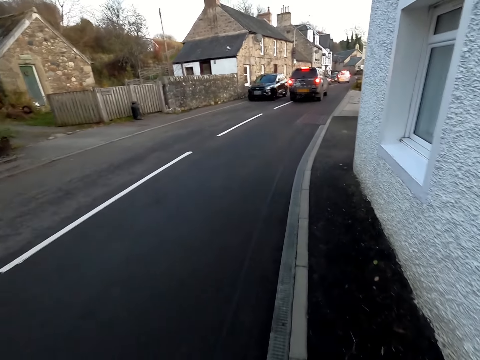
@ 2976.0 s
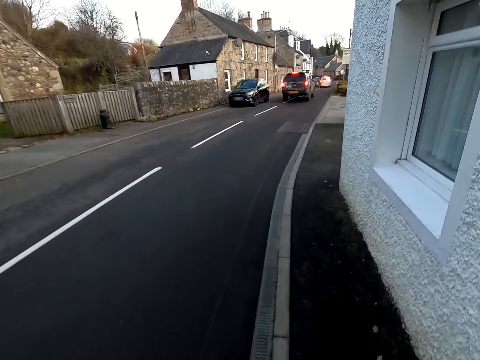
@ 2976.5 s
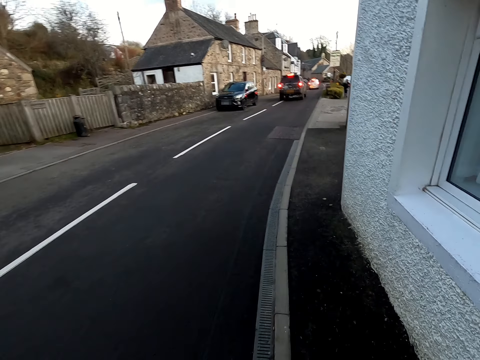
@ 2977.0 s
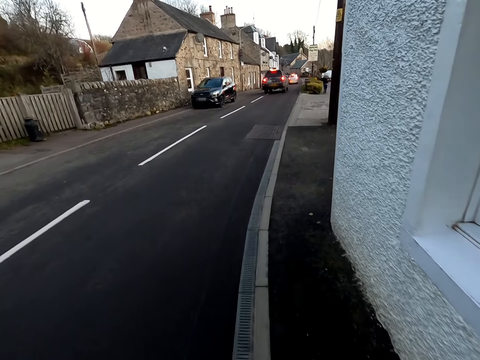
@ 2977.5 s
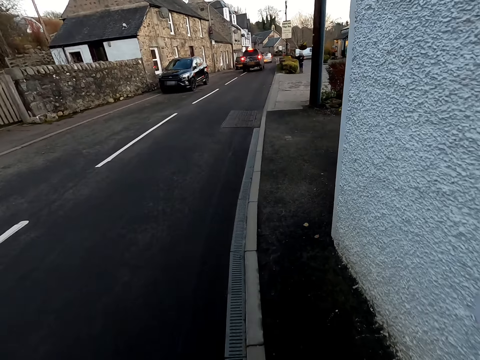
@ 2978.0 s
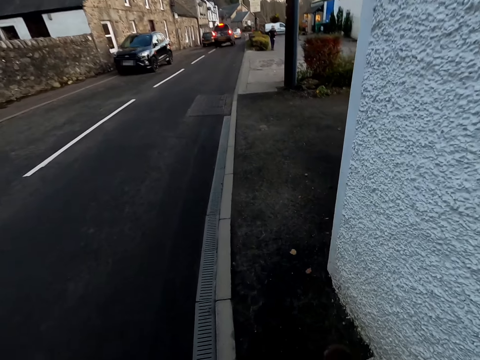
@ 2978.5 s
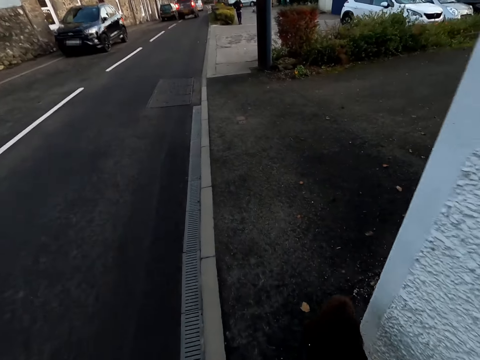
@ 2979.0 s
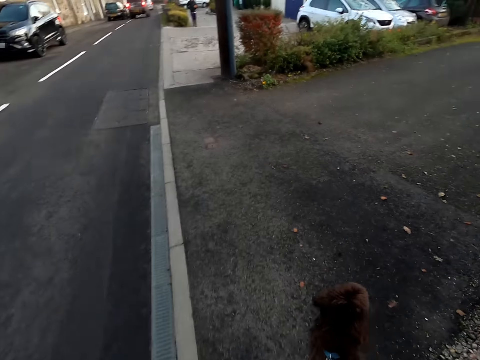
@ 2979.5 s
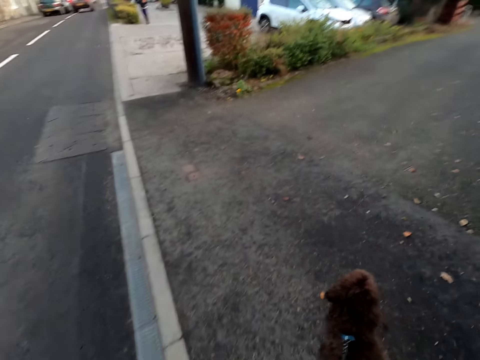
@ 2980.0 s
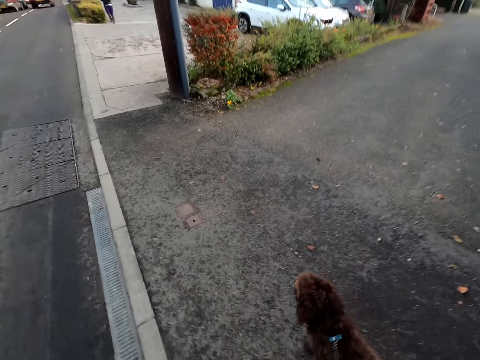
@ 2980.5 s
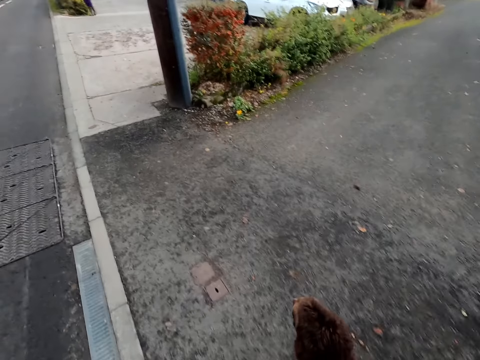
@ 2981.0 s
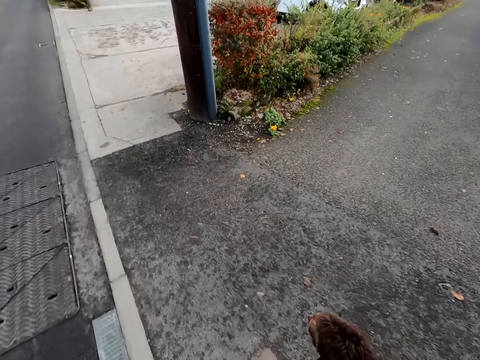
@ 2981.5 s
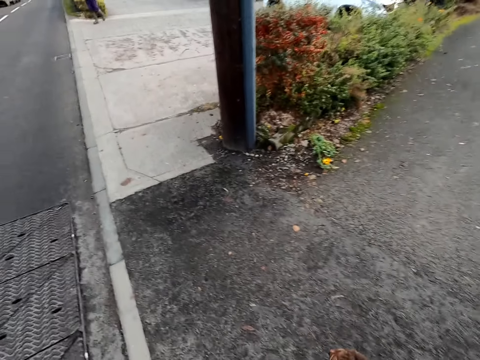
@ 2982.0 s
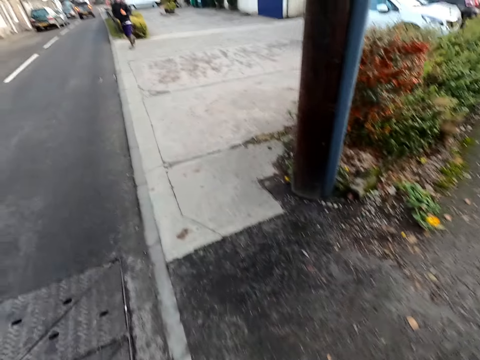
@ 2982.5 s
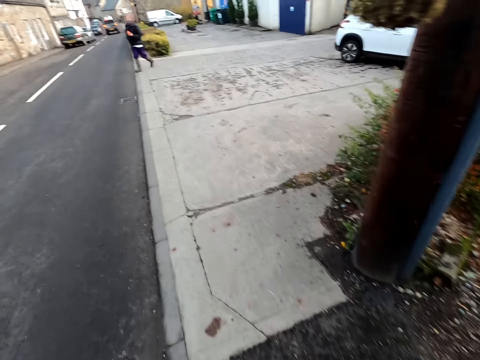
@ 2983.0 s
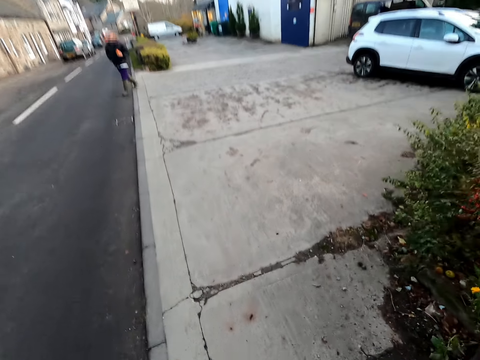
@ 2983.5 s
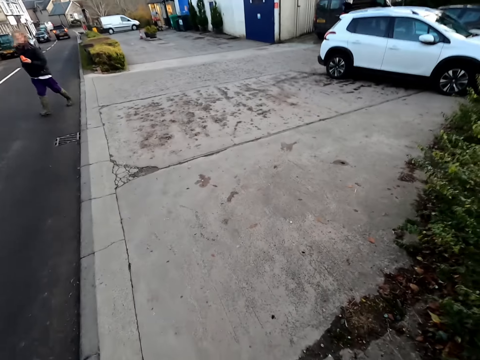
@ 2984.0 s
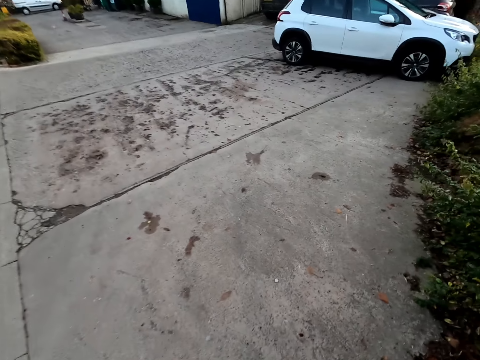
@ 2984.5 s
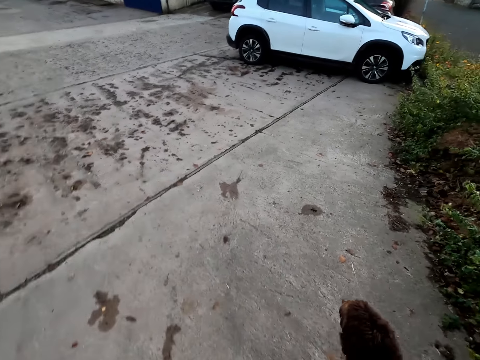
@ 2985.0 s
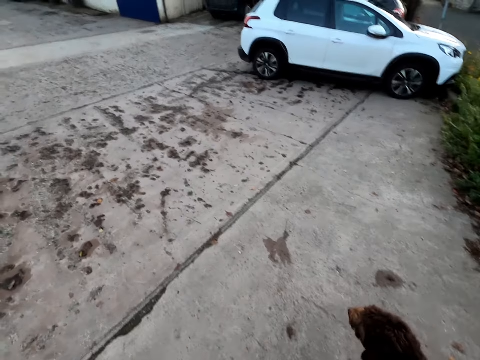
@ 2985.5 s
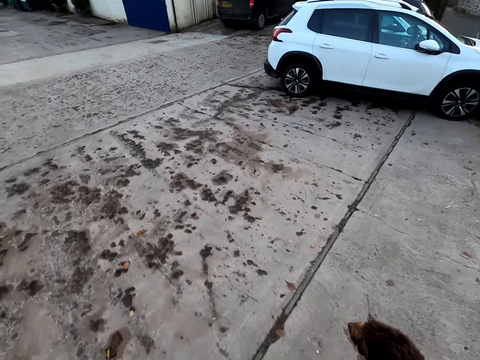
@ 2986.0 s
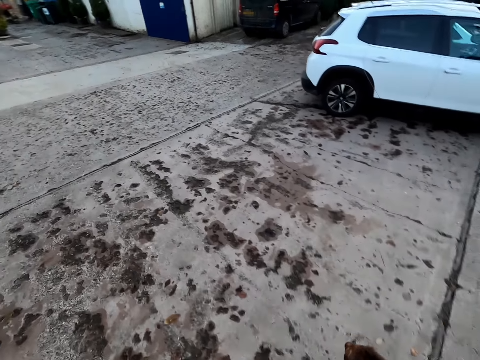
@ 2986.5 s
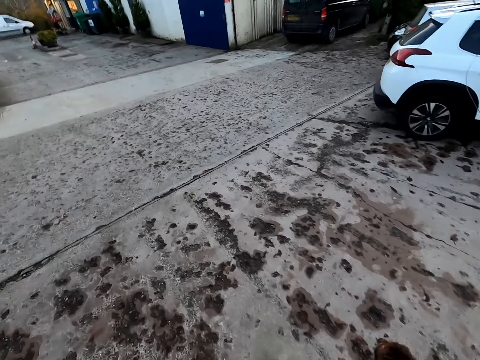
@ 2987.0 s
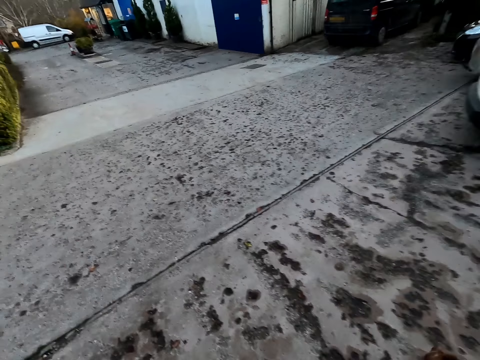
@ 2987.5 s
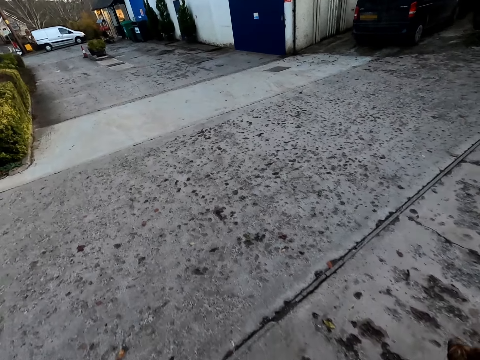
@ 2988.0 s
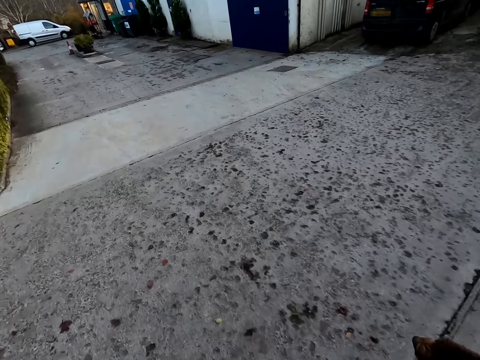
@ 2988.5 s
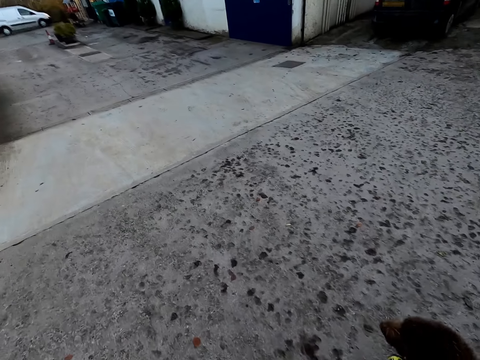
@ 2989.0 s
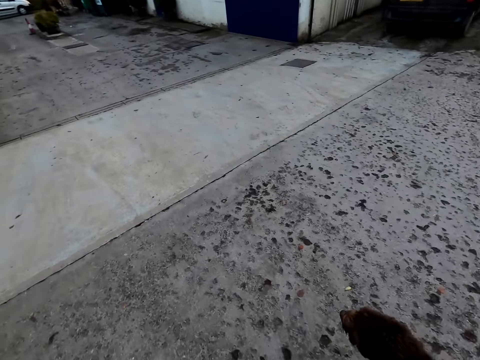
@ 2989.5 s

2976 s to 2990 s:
A woman walks past the camera wearer. The camera wearer interacts with the woman. They walk on the pavement.

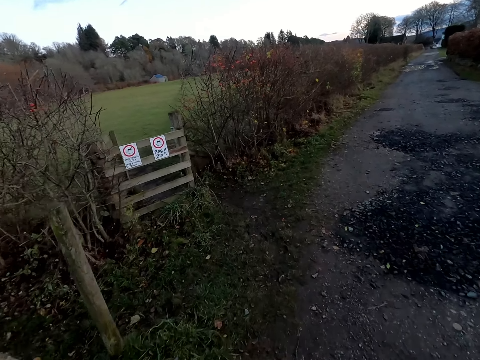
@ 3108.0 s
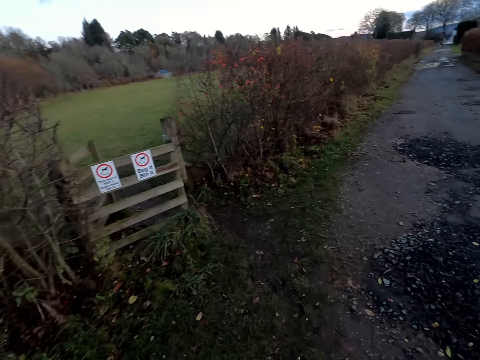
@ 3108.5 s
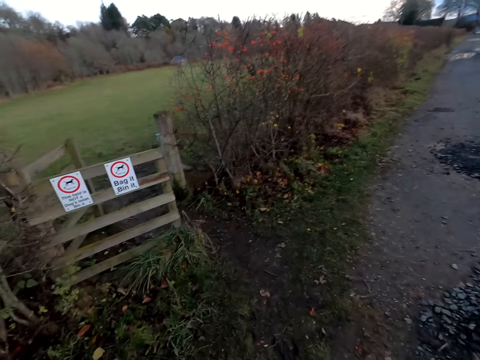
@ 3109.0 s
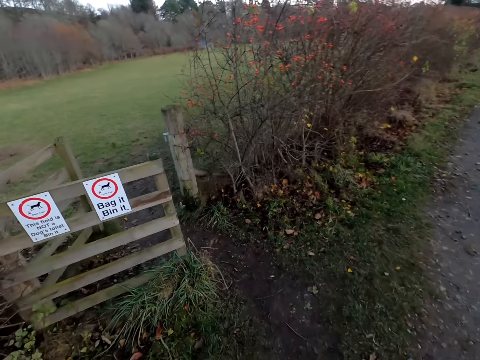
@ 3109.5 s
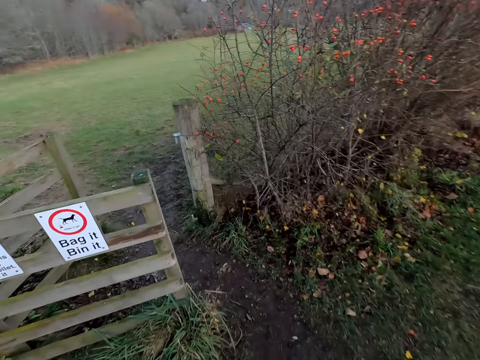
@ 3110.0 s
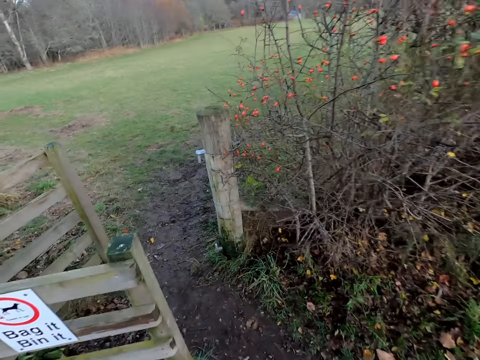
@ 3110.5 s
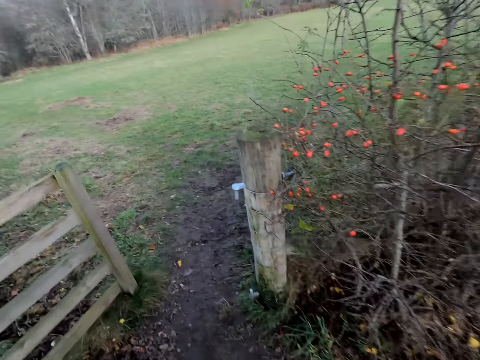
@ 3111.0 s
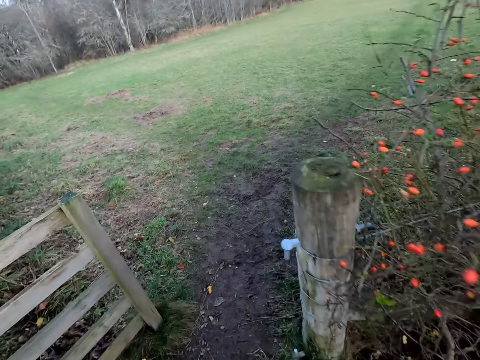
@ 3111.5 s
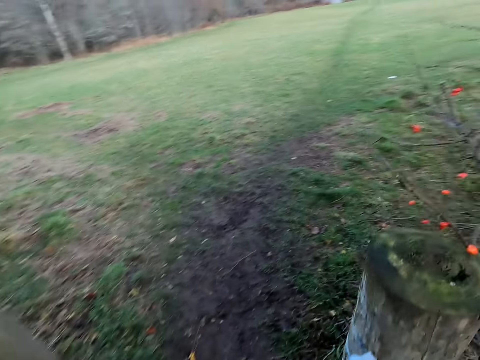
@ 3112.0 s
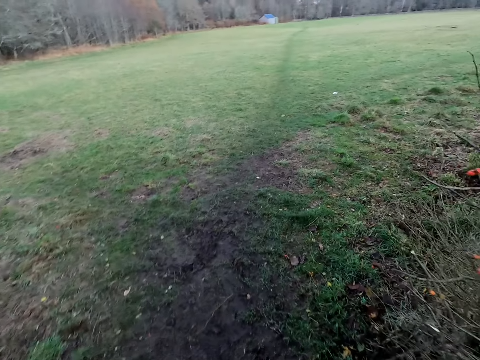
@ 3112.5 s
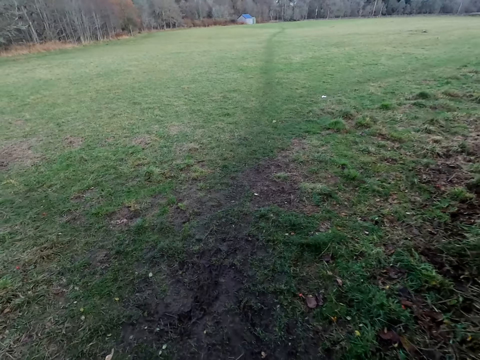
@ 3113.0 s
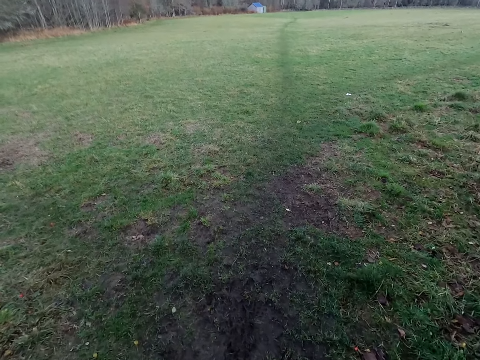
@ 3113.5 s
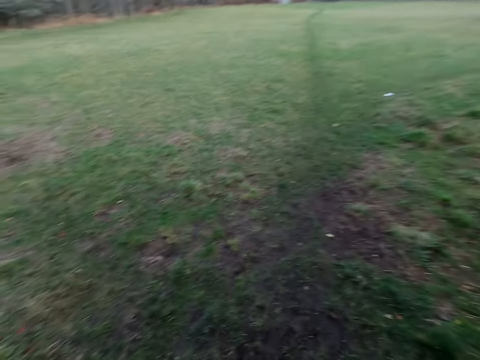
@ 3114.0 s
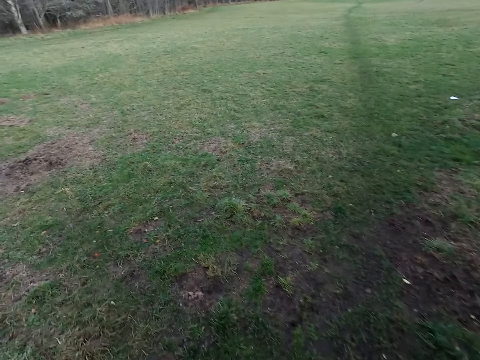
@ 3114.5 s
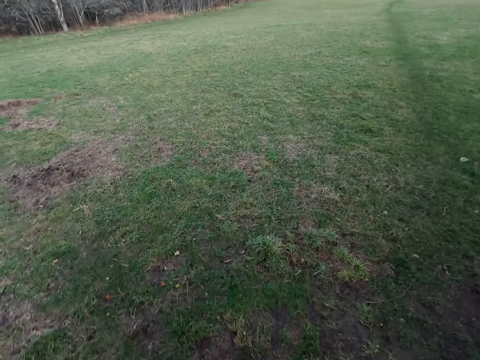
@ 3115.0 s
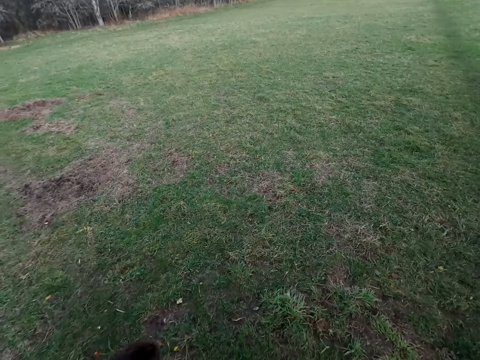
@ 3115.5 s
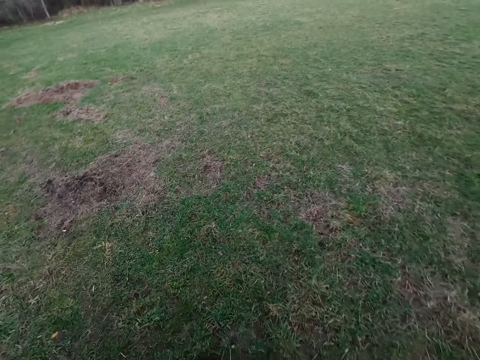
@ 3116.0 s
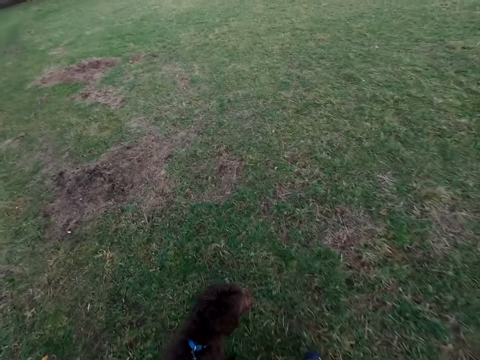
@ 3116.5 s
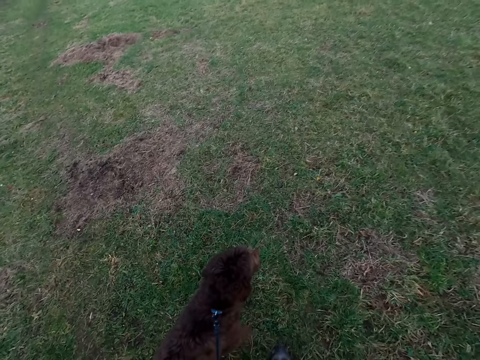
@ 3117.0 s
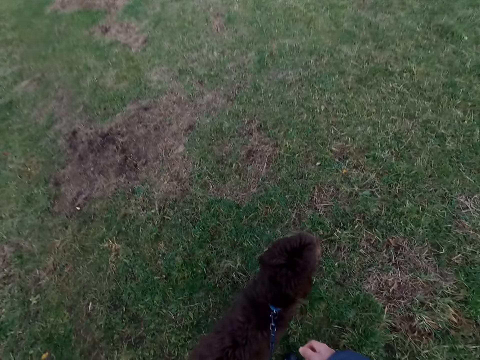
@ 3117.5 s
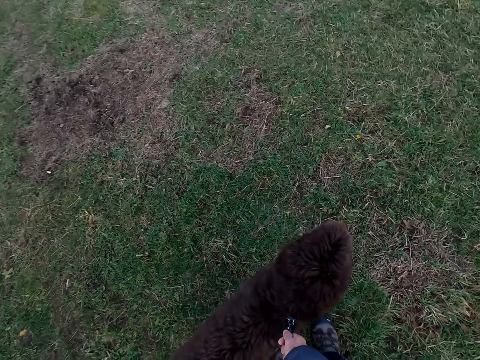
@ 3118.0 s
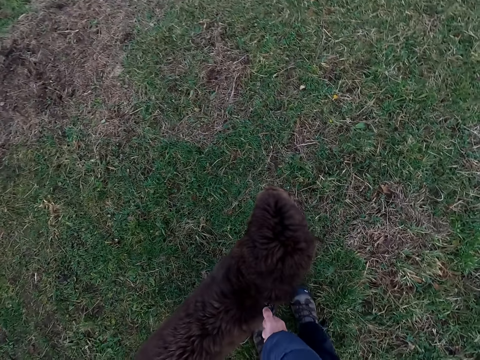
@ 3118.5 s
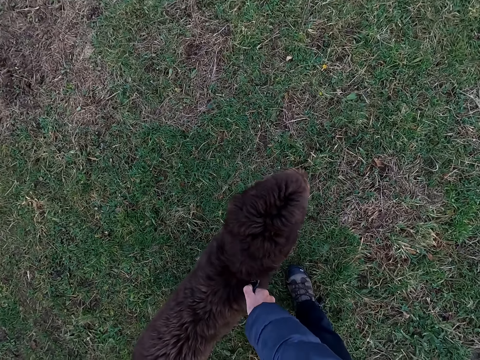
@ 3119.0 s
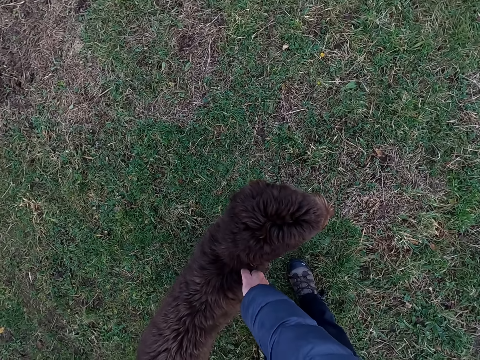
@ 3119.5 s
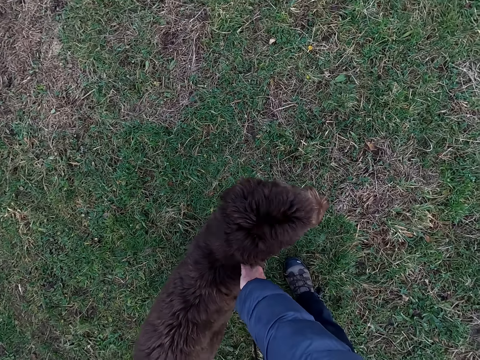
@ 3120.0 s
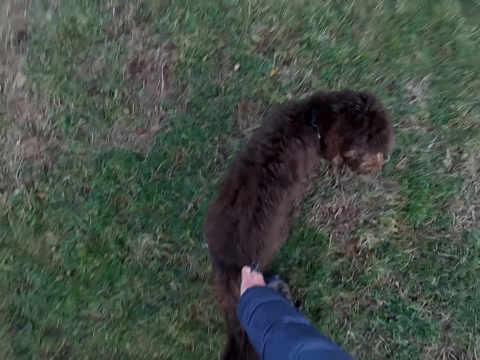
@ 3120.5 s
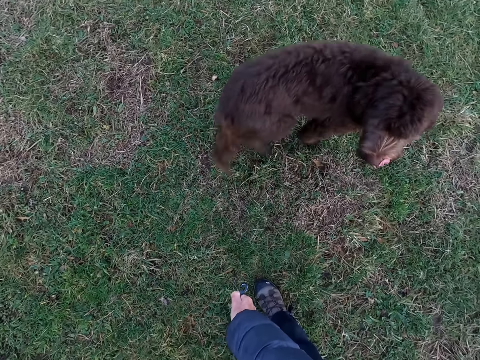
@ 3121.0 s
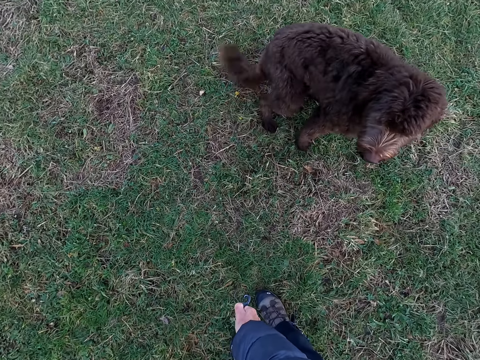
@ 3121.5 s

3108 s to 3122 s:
The camera wearer enters a field with the dog. They interact with the dog. They remove the leash from the dog's neck.
